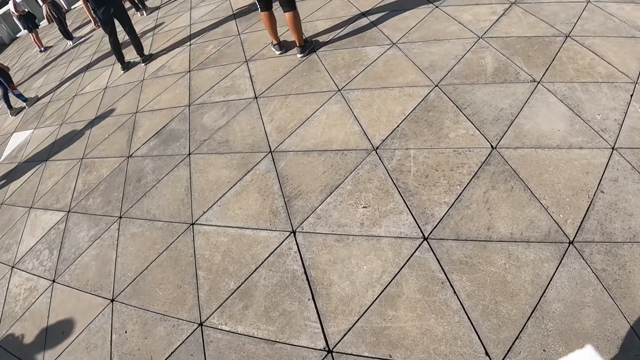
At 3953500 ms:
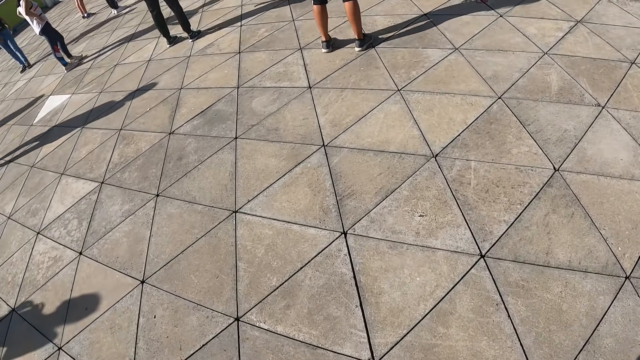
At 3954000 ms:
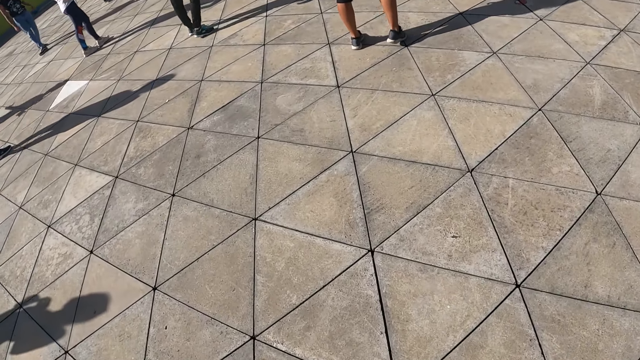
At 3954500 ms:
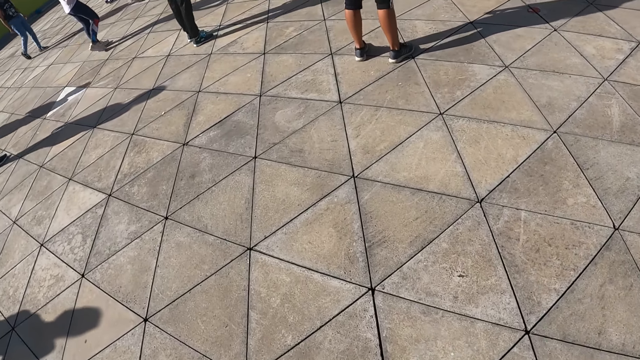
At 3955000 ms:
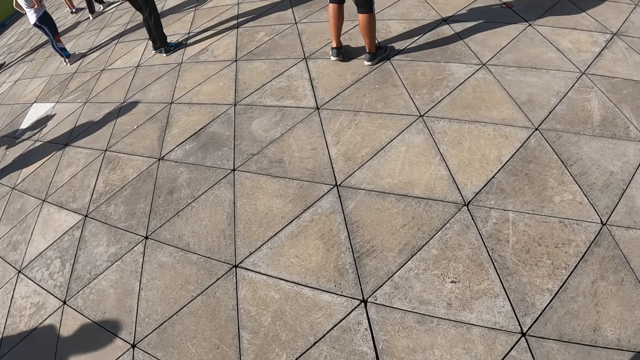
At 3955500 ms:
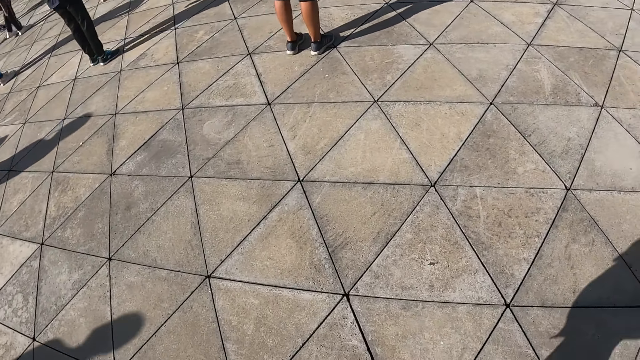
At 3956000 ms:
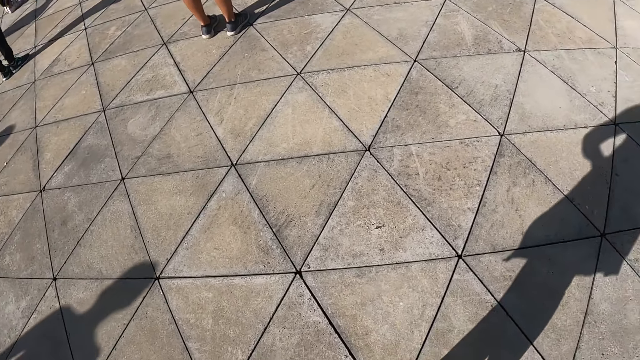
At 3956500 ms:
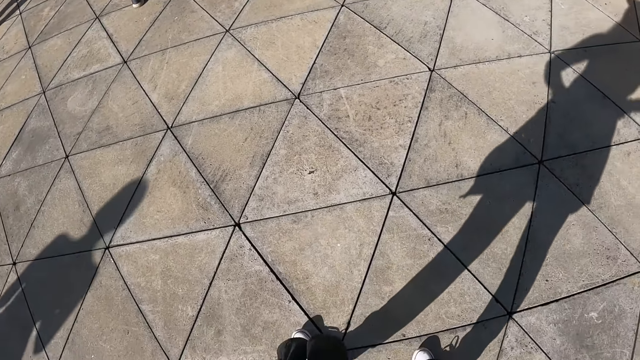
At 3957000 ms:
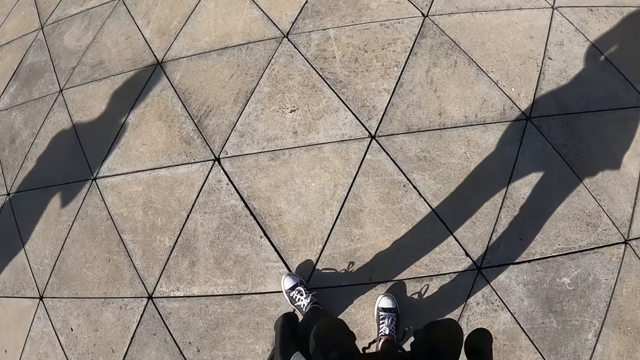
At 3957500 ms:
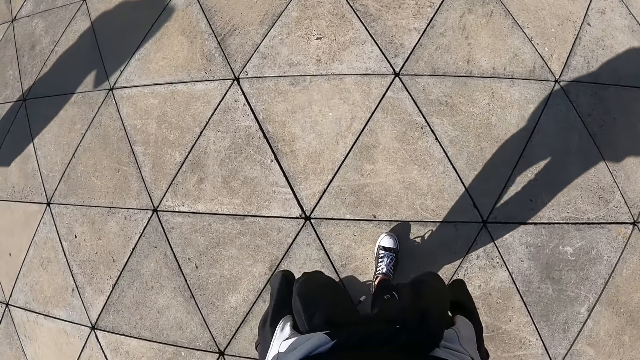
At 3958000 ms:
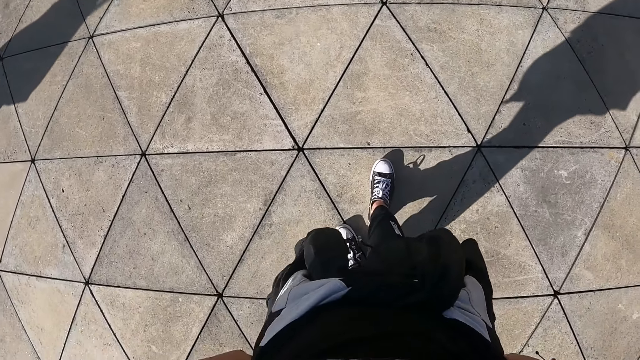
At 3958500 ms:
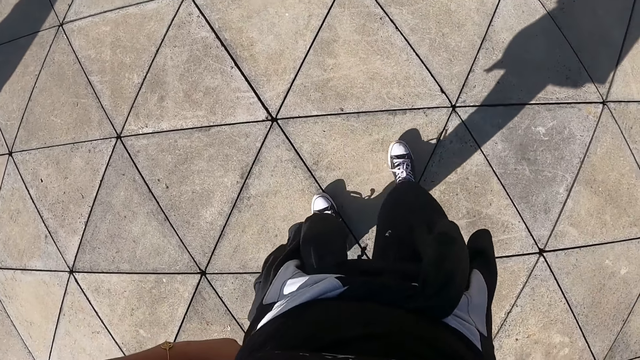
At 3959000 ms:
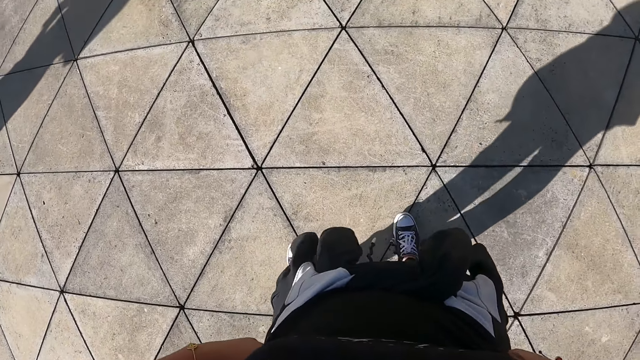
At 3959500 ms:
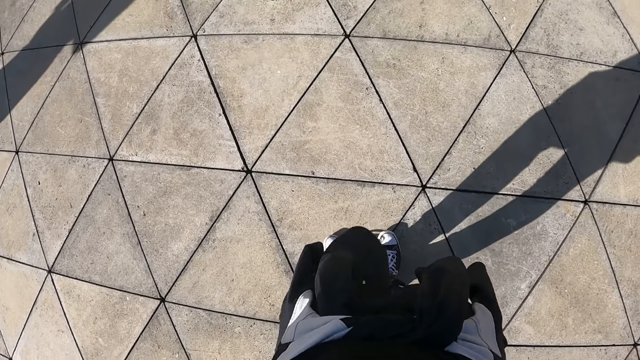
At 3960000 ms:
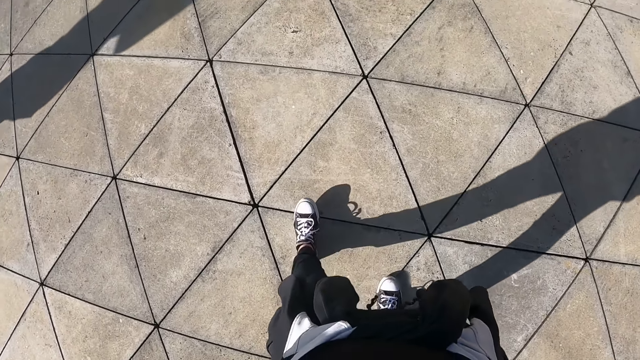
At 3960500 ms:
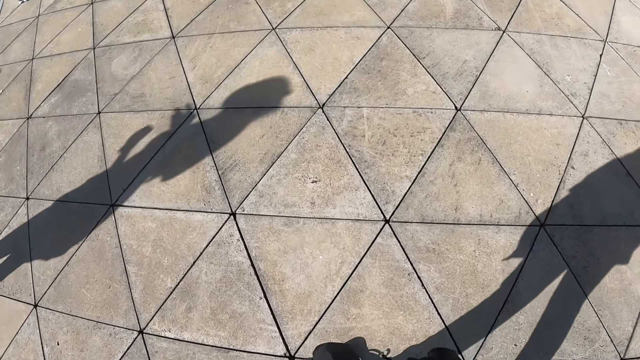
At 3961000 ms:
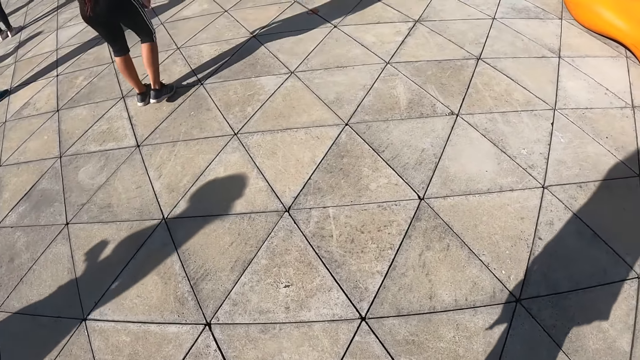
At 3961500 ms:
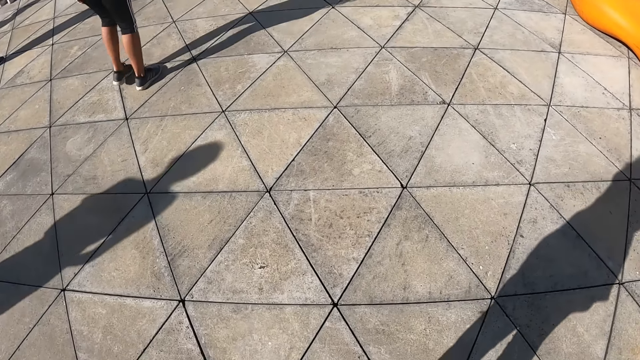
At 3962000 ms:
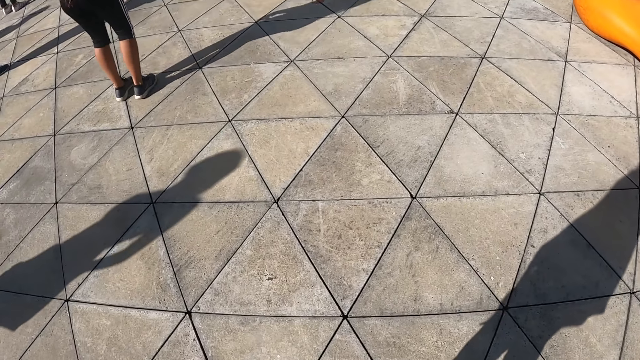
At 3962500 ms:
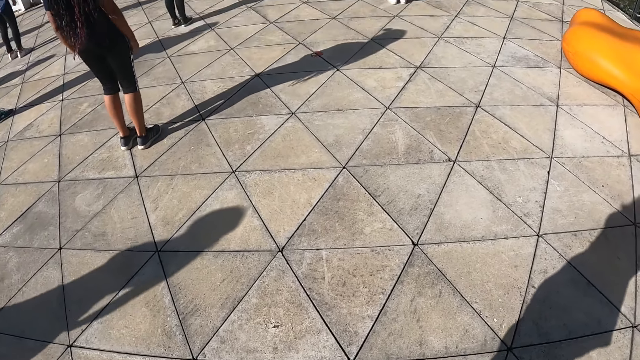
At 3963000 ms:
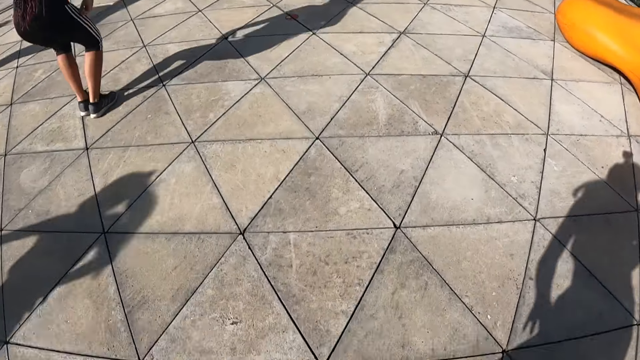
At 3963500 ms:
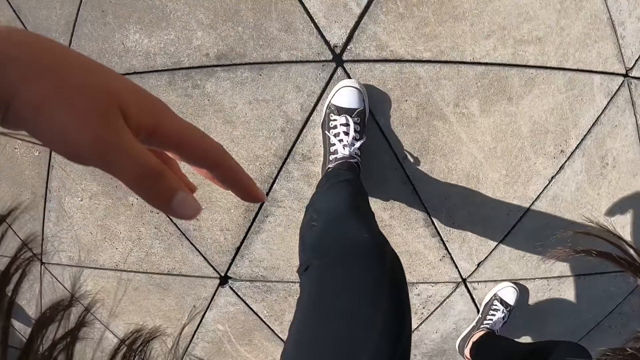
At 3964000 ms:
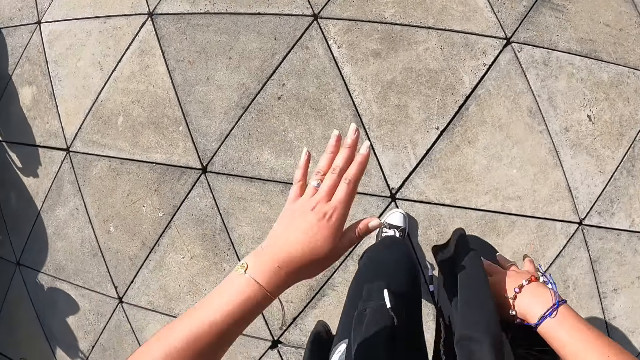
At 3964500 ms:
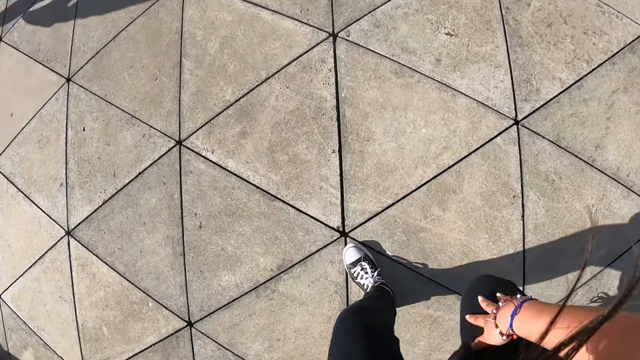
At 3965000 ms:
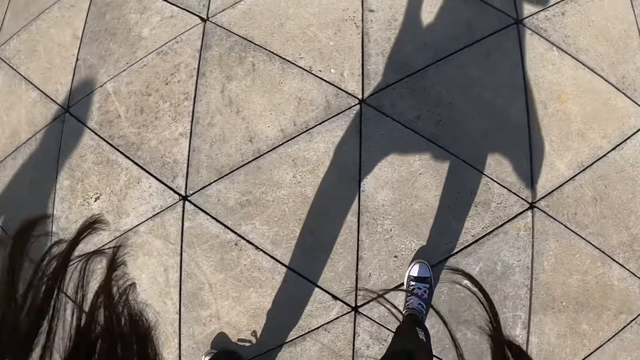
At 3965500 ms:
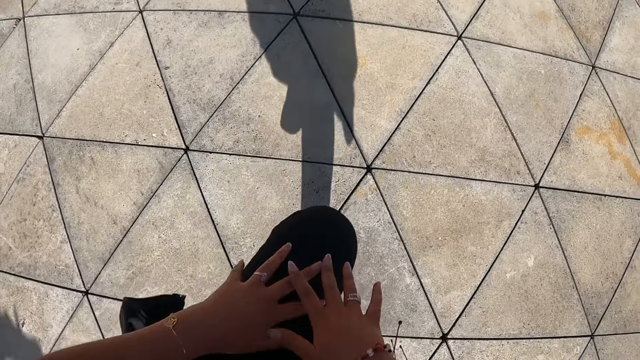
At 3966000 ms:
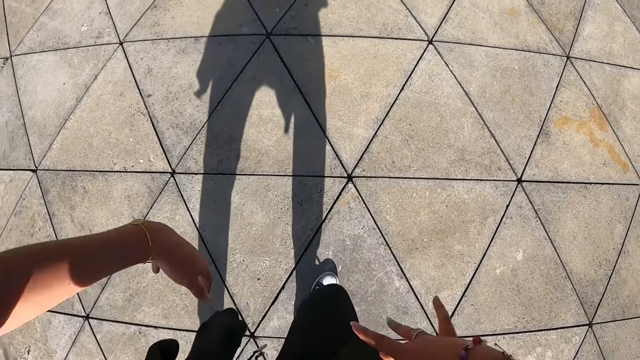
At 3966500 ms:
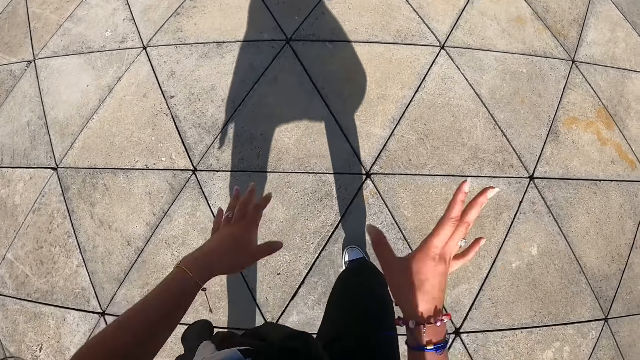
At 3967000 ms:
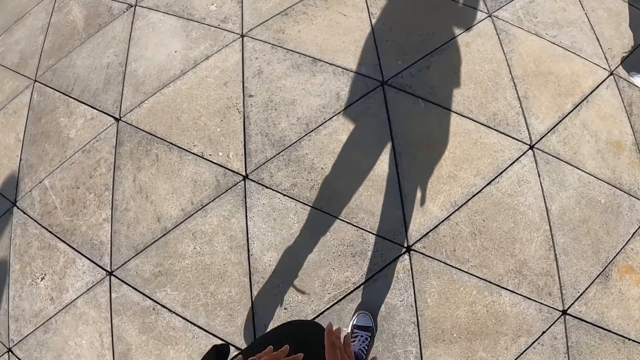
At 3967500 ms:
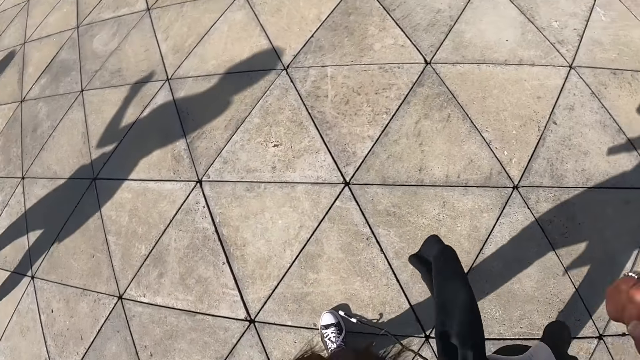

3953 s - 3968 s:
The camera wearer looks at the colleagues. They look at the floor. A woman moves a step. The camera wearer dances in the dancing arena with the group of people. They exercise with the colleagues.

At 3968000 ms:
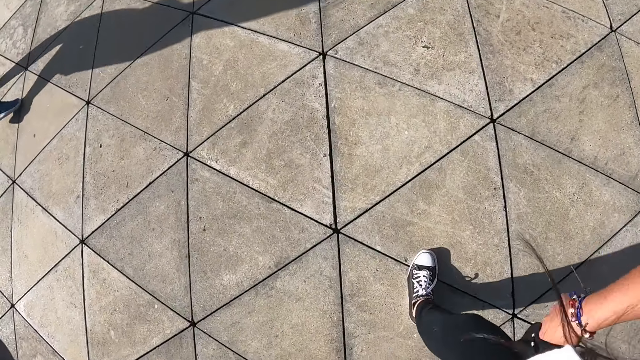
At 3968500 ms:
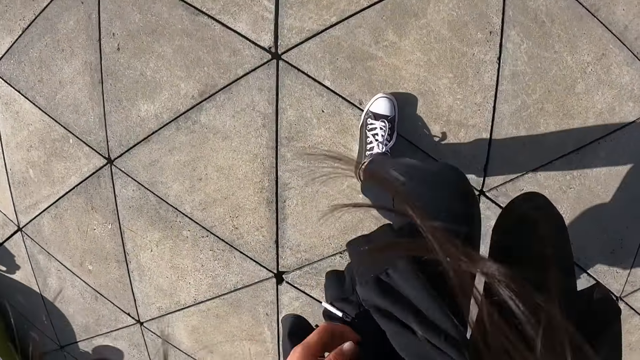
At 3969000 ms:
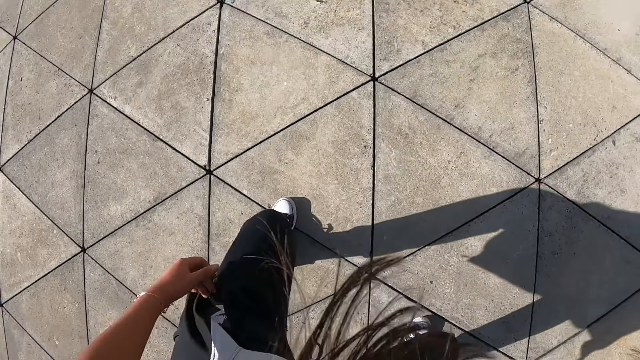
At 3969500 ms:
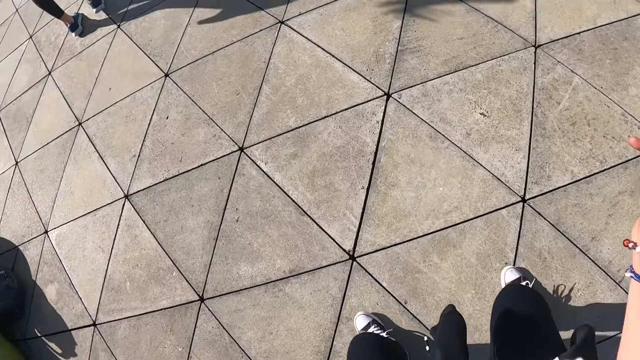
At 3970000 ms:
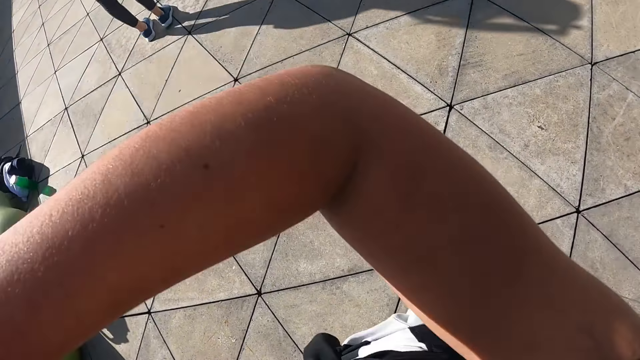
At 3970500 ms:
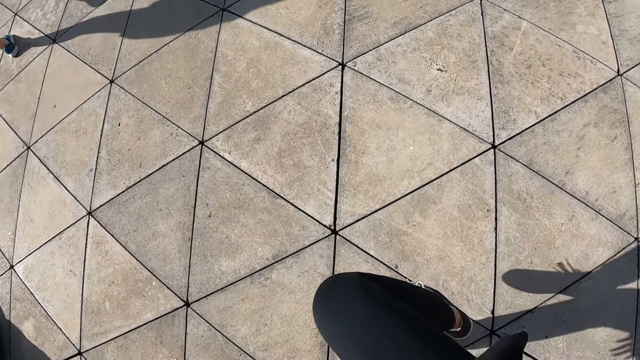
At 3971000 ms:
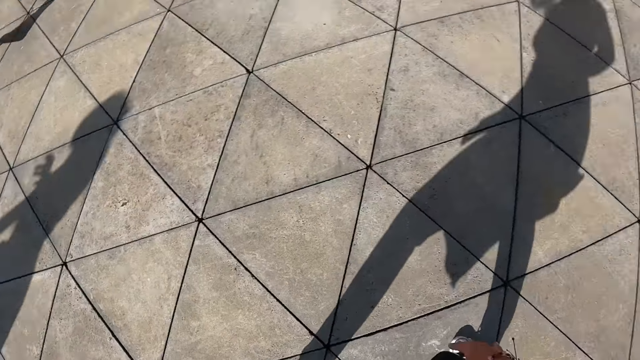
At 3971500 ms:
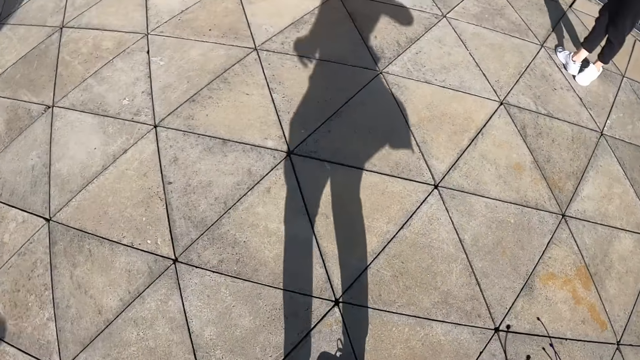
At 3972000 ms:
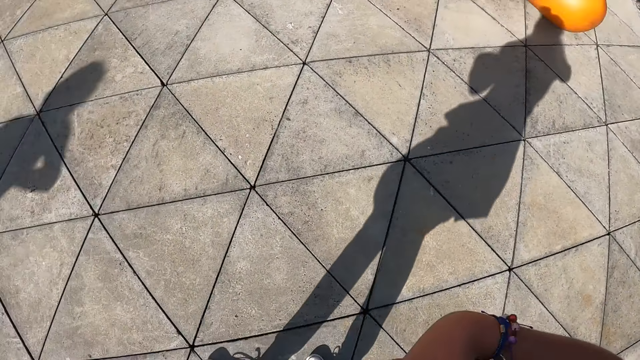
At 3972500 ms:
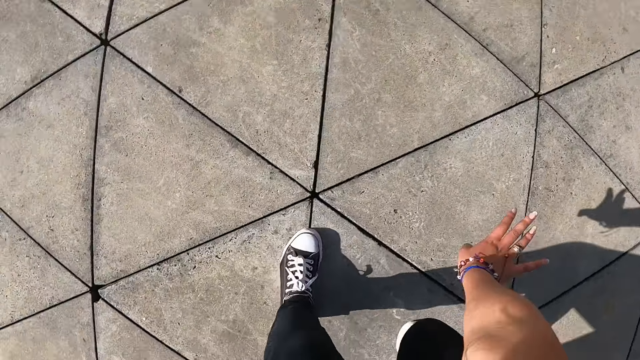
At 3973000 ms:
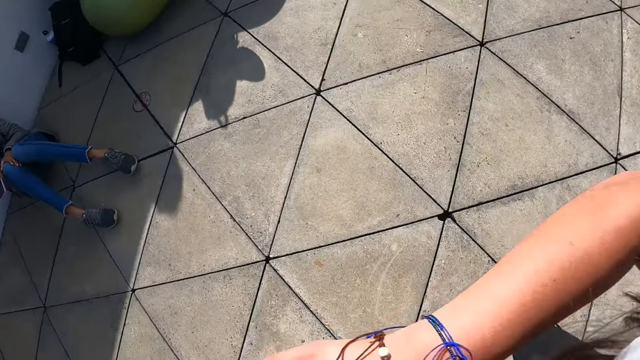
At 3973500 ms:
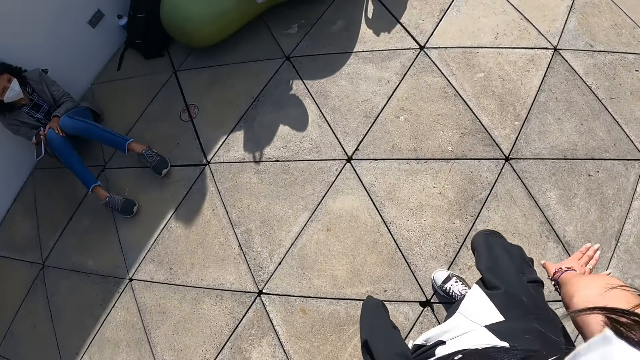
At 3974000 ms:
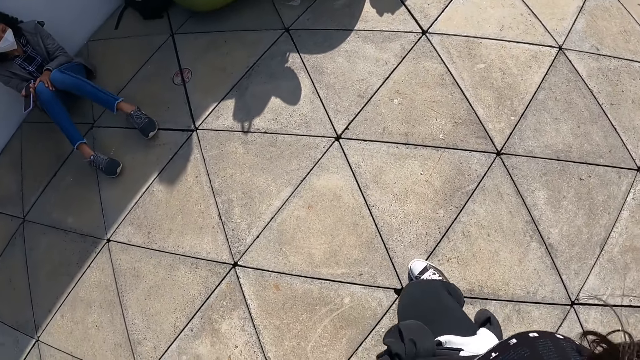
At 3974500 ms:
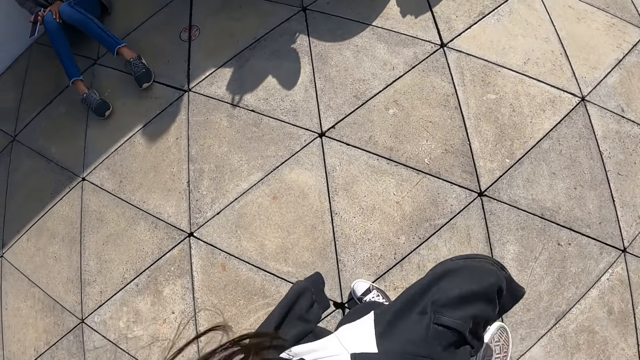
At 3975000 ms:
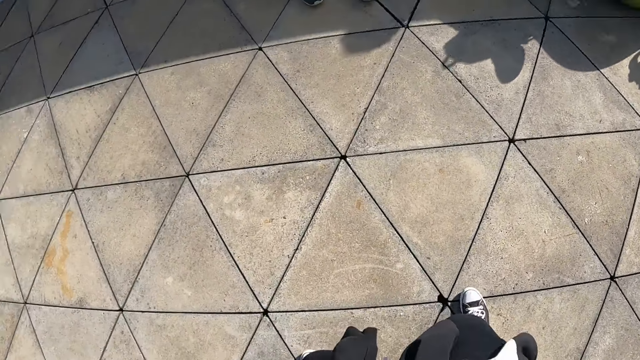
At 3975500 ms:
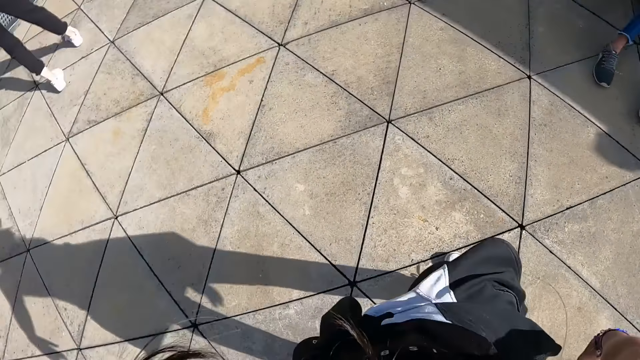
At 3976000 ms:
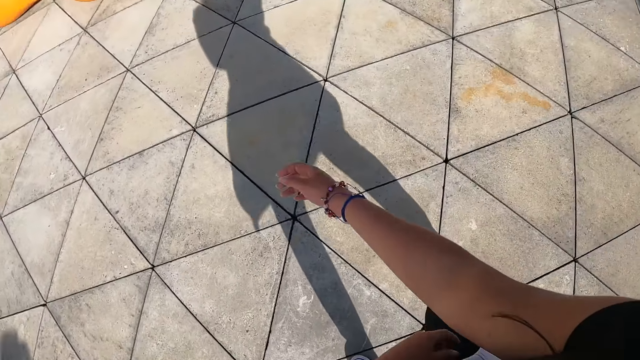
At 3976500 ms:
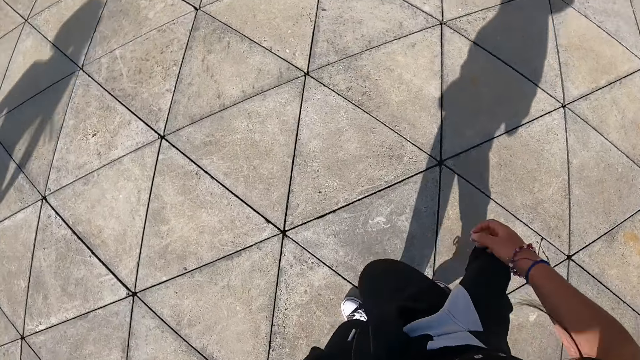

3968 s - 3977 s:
The camera wearer looks at a woman.
